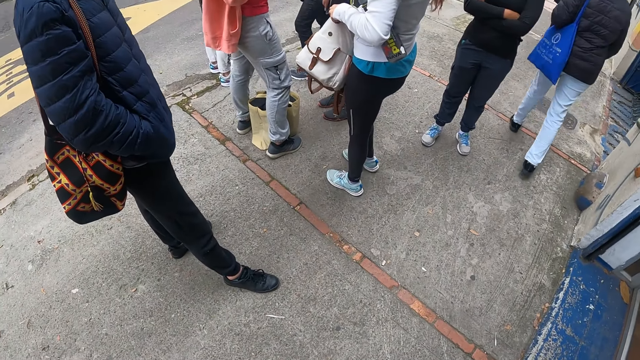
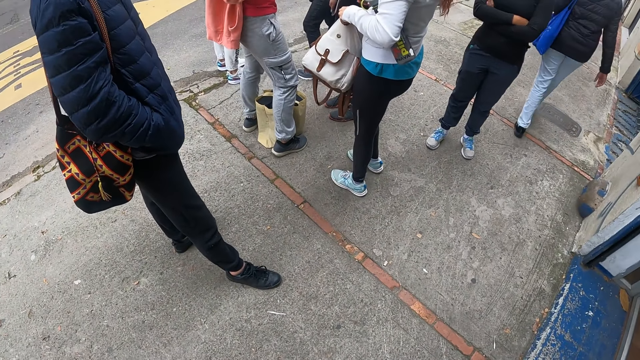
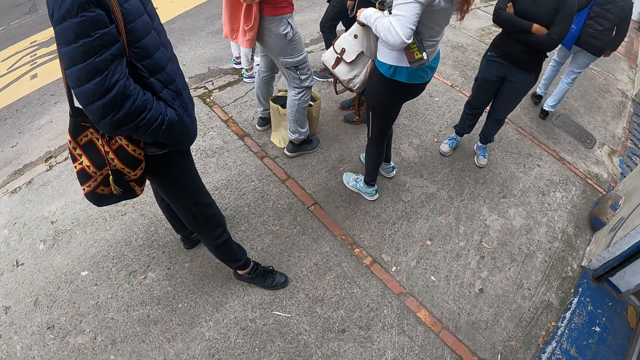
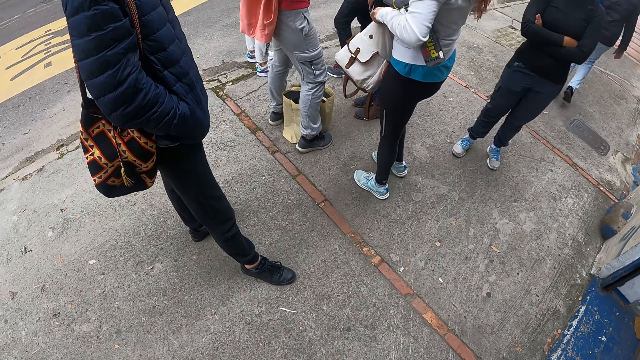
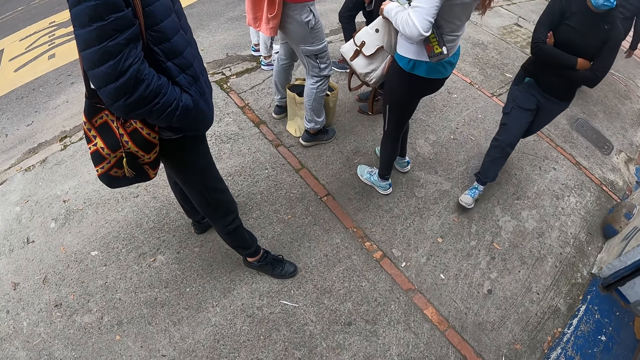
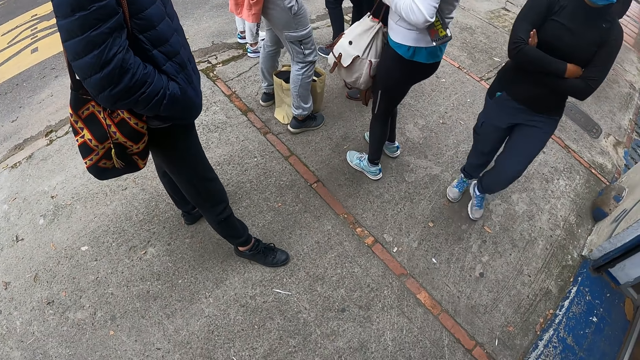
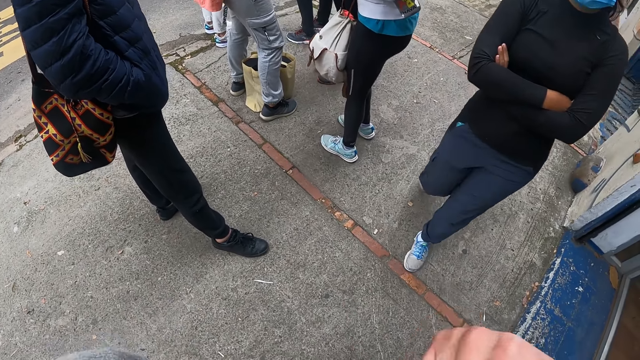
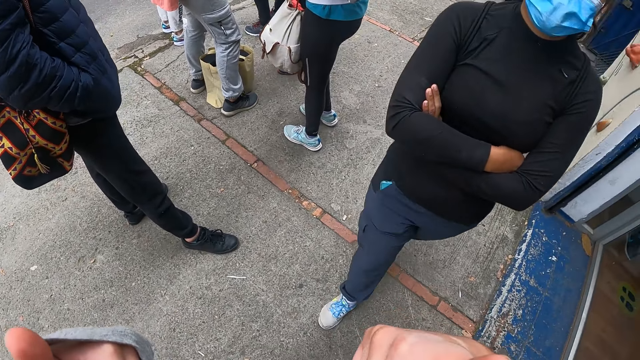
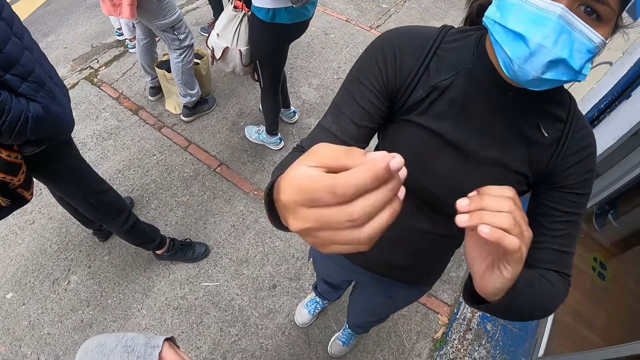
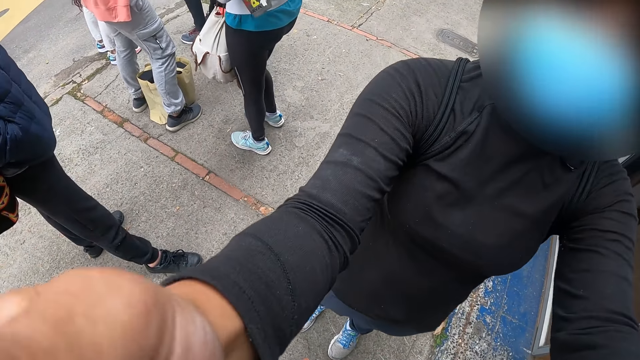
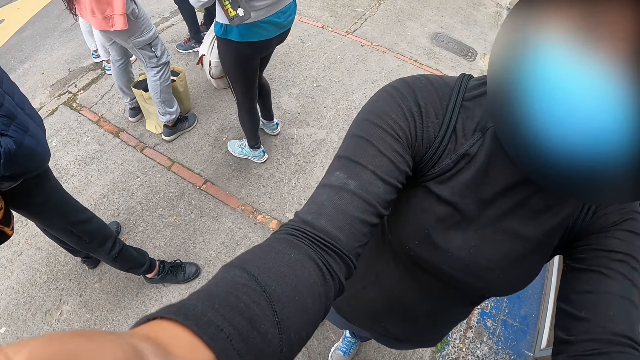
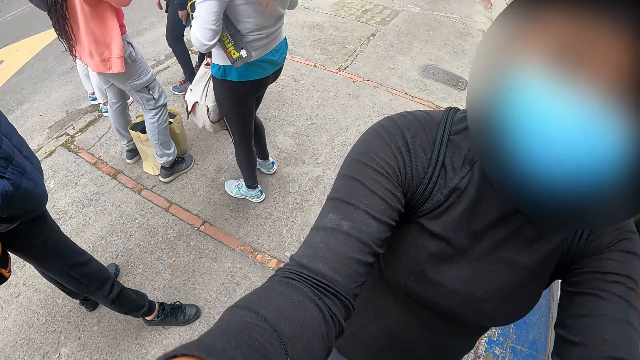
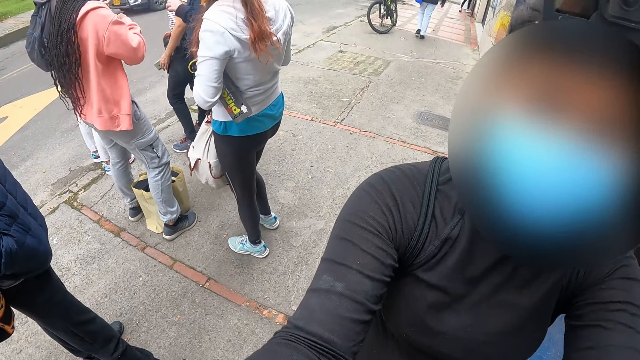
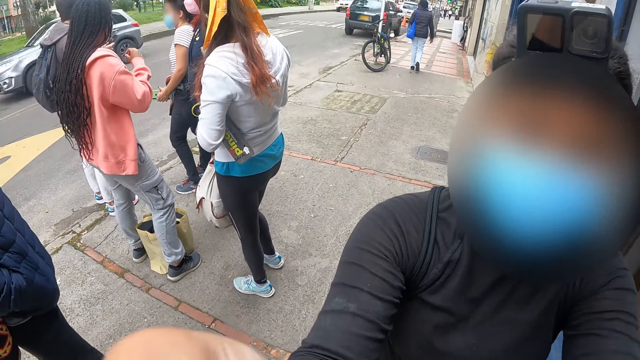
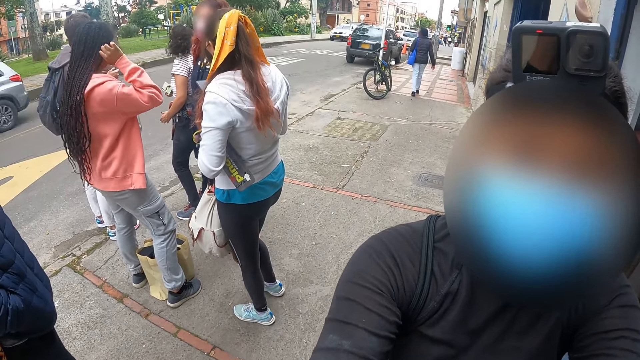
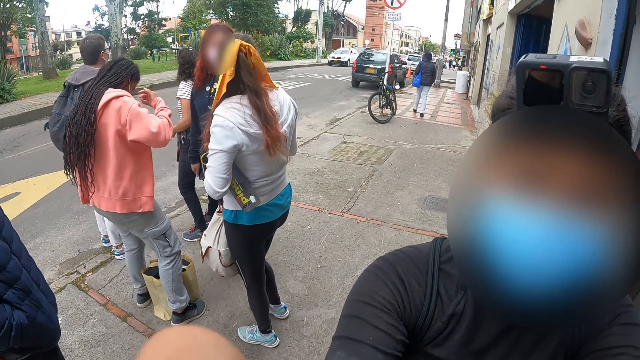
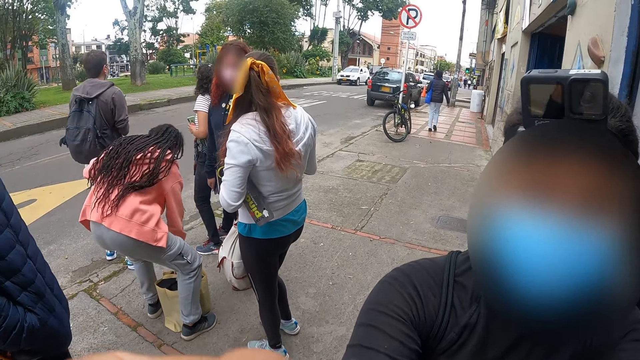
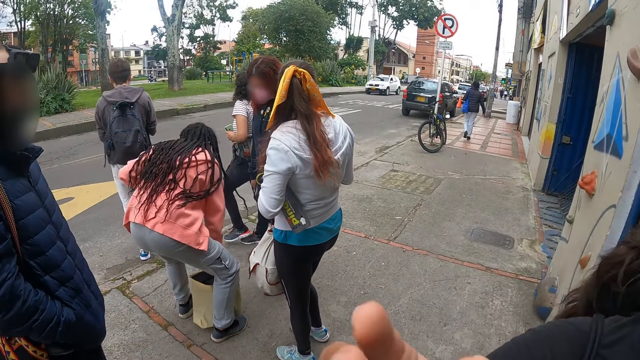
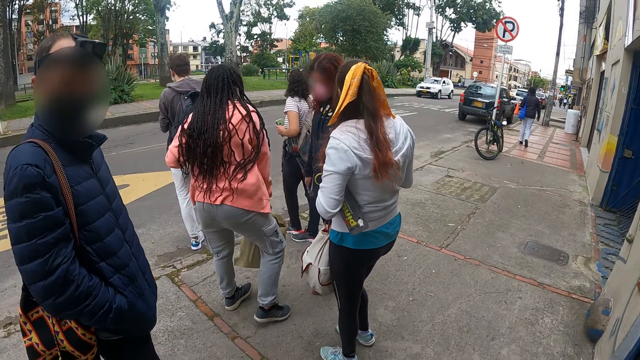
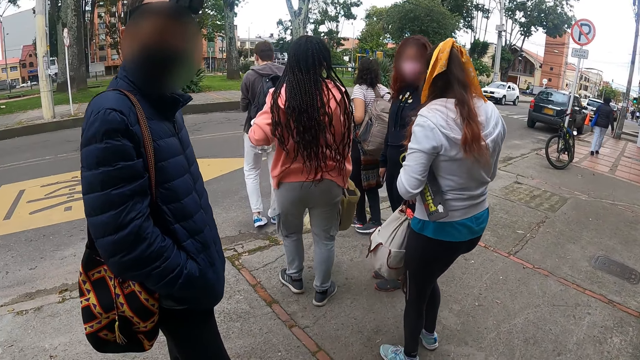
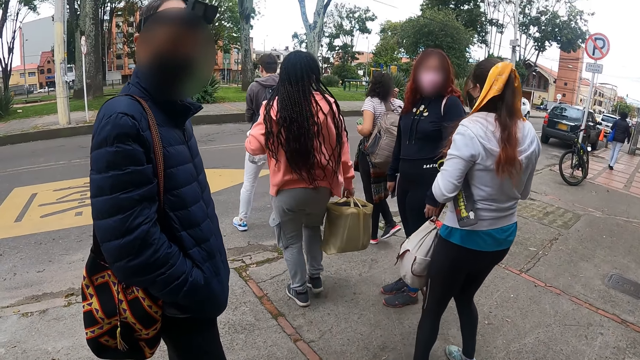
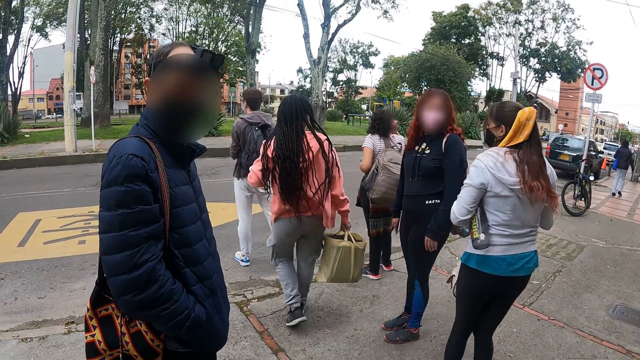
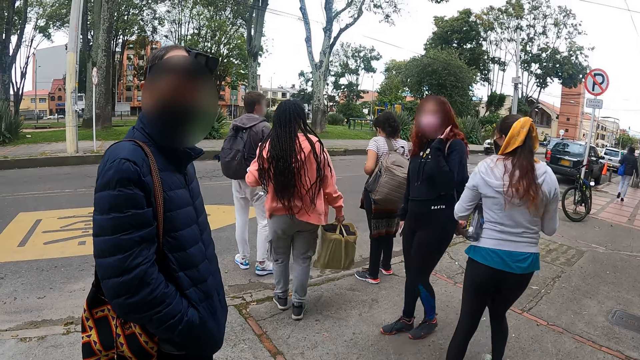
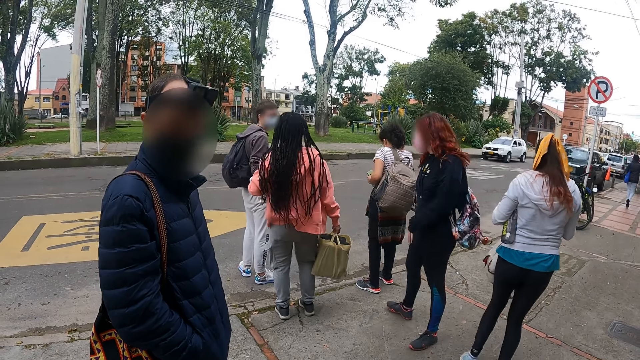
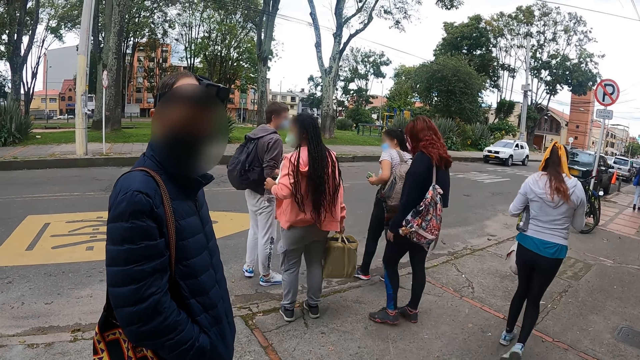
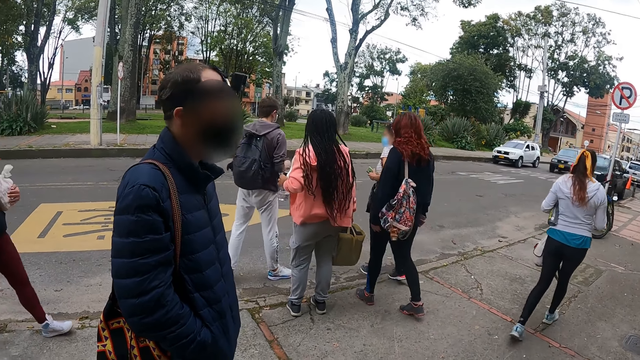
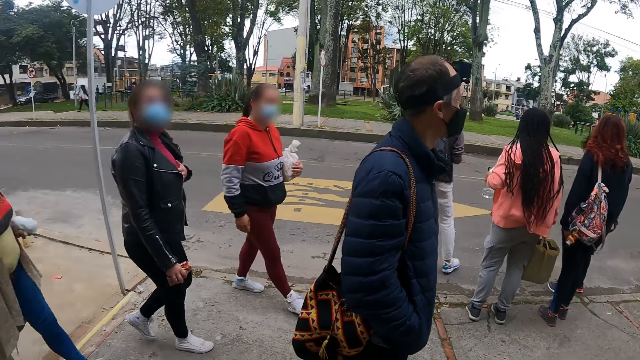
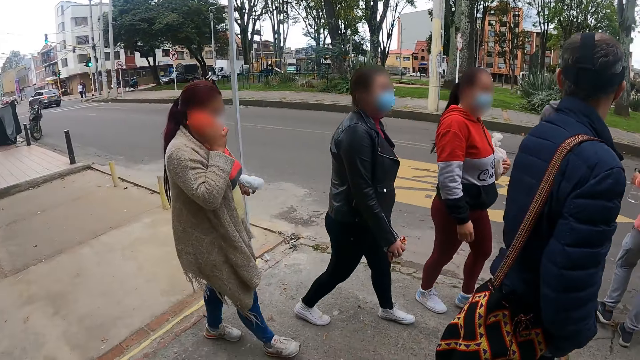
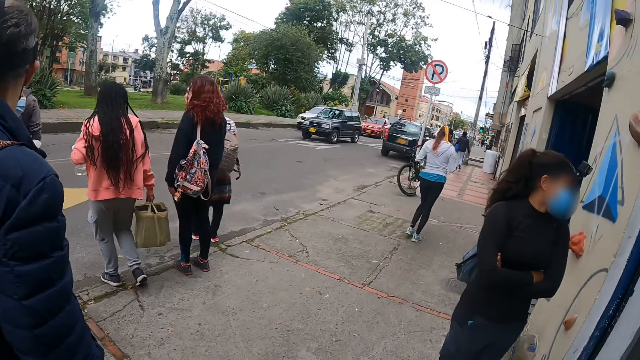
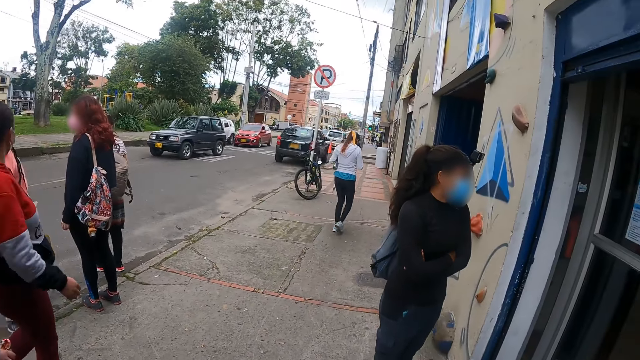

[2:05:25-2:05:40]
The camera wearer looks around the compound. A woman walks towards the camera wearer. The camera wearer lifts her hands. The woman reaches for the camera wearer's head with her hands. The woman adjusts the camera. The camera wearer looks around.

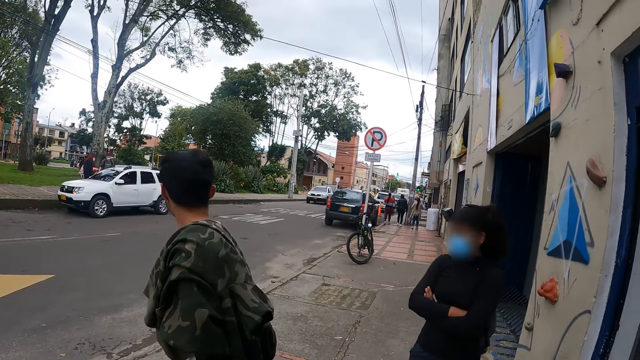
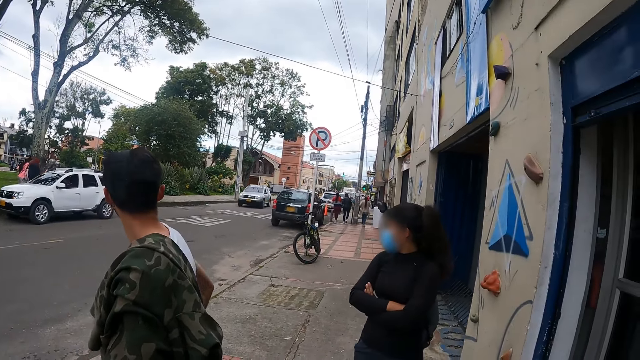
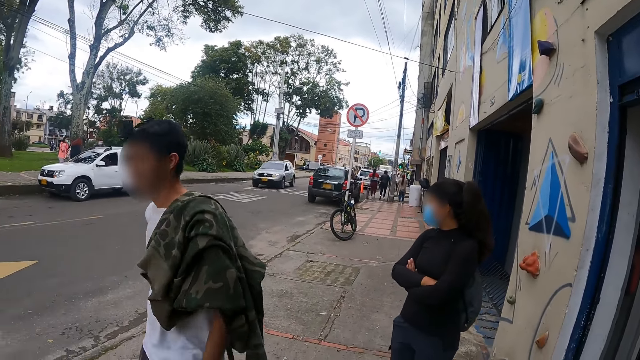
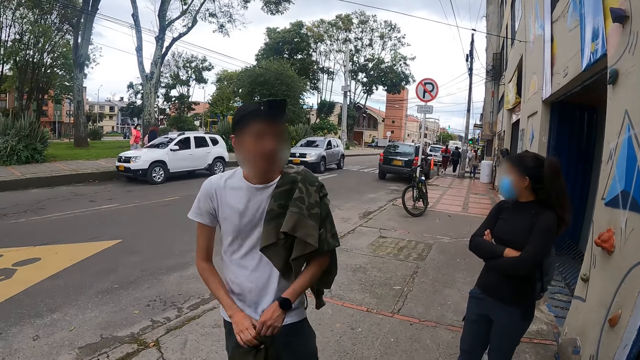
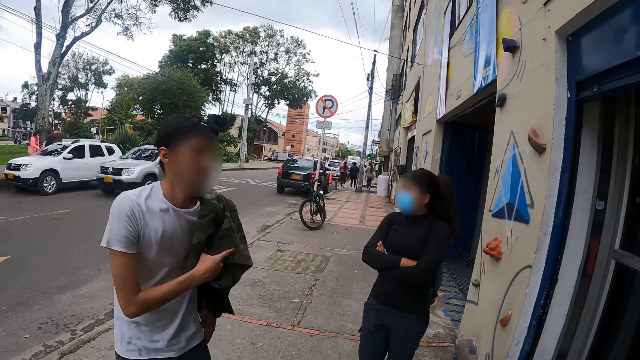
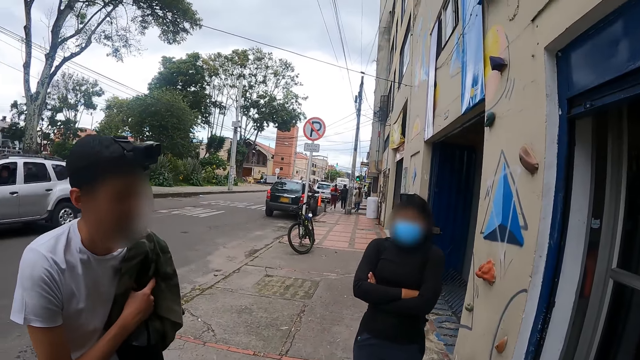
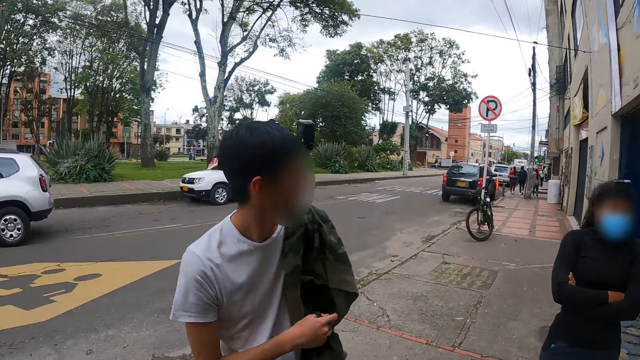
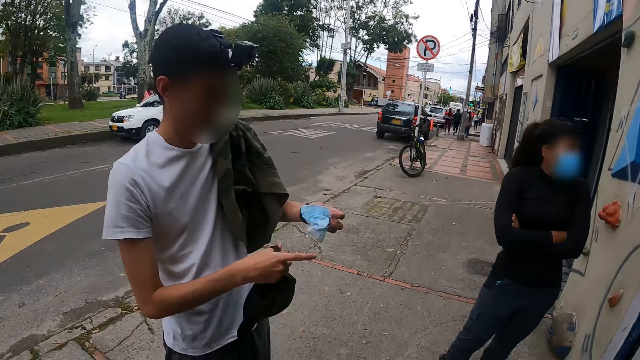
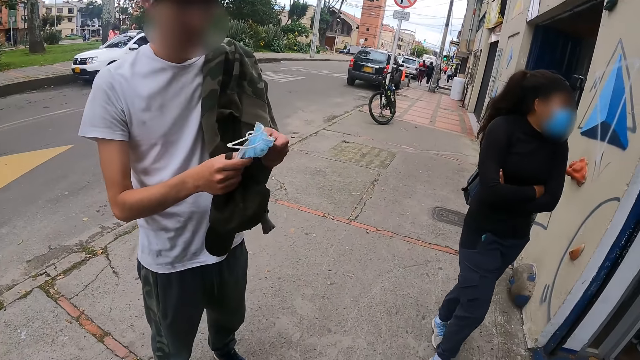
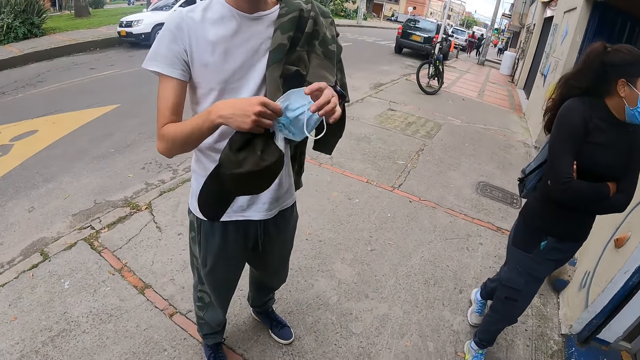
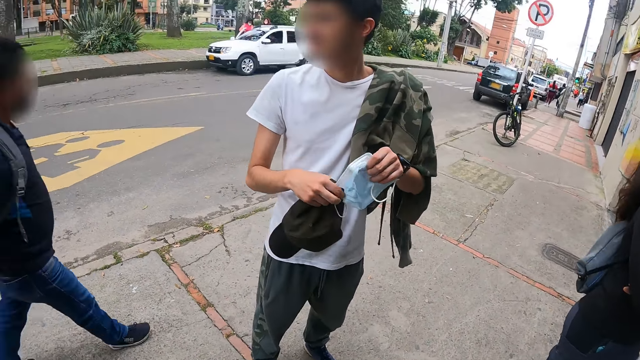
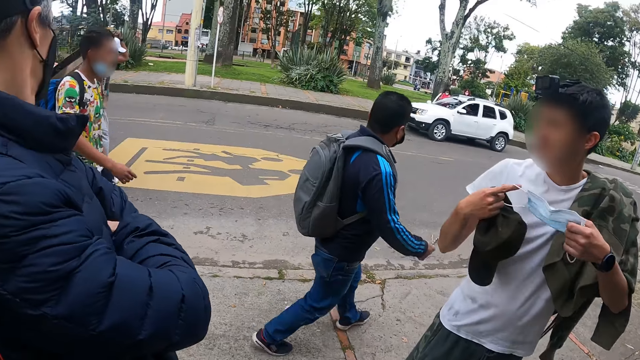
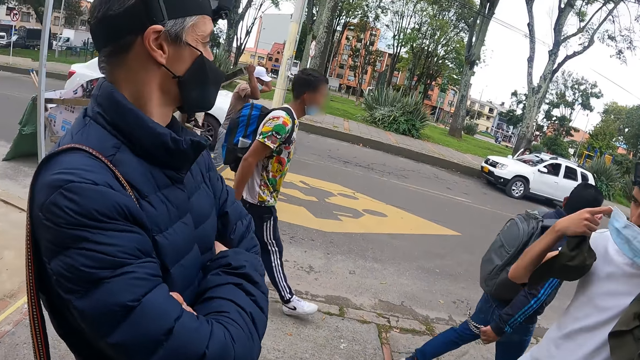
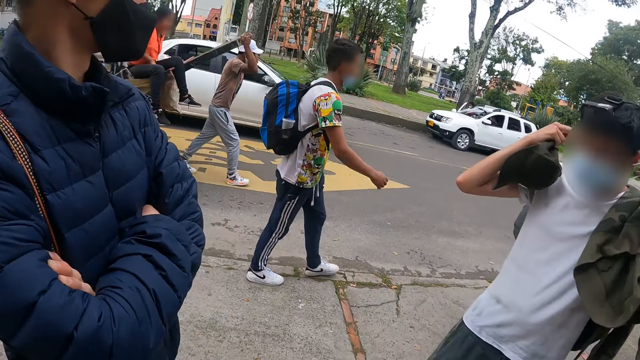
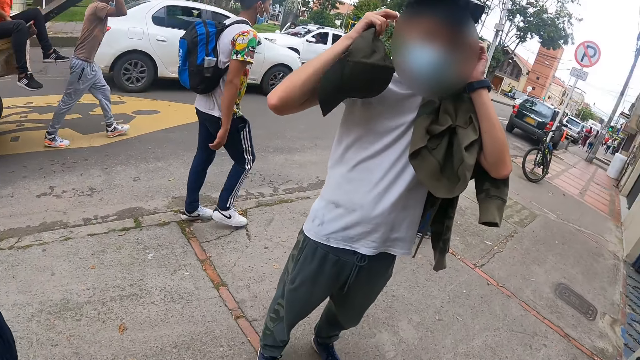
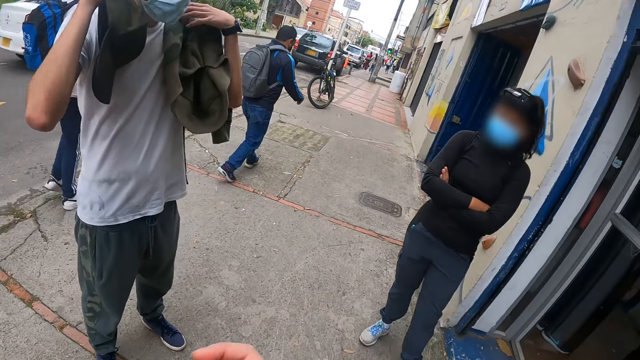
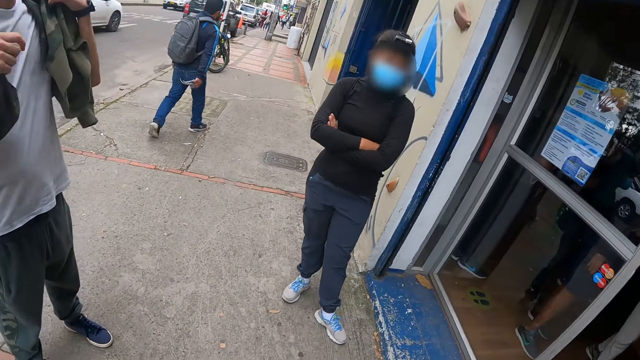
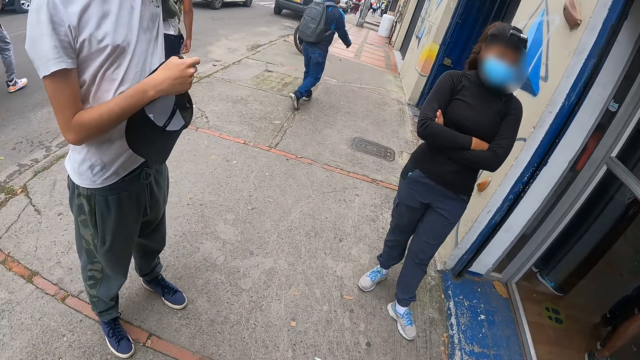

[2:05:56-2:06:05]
A man passes a cap from his left hand to his right hand. The man opens up a facemask in his hands. The man wears the facemask on his face with his hands.
